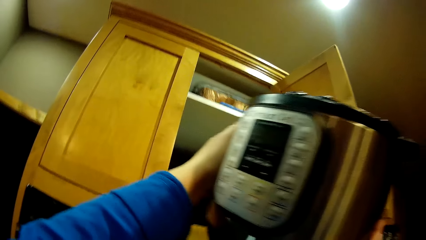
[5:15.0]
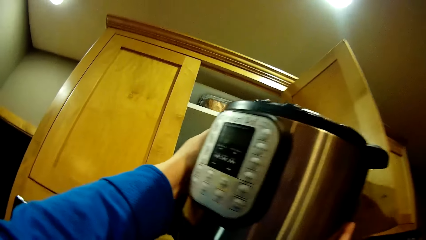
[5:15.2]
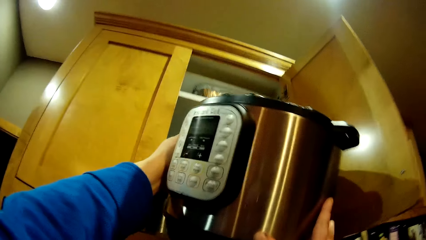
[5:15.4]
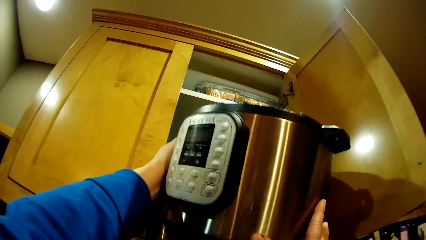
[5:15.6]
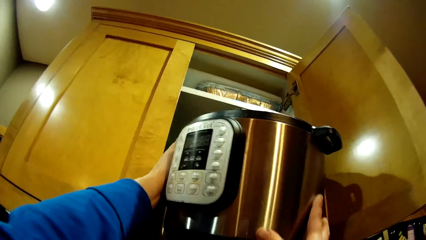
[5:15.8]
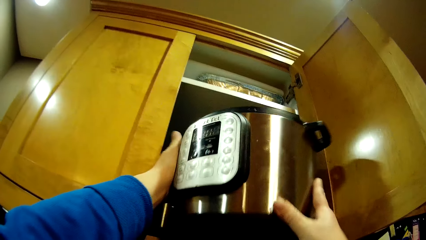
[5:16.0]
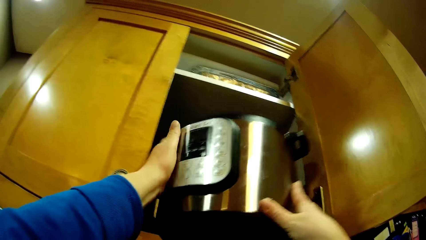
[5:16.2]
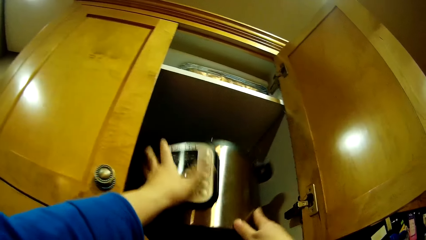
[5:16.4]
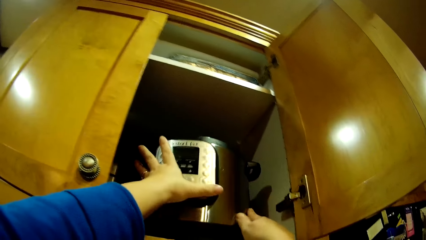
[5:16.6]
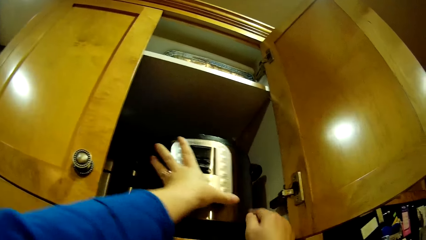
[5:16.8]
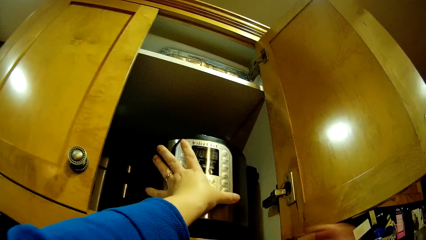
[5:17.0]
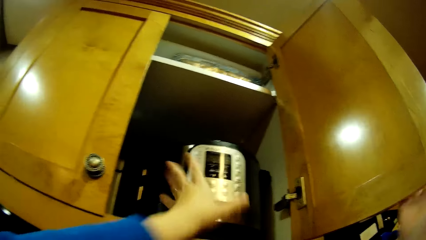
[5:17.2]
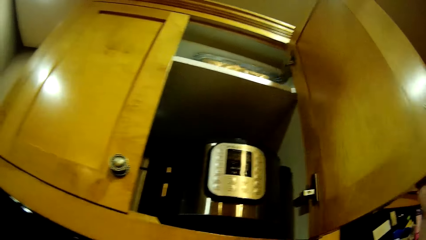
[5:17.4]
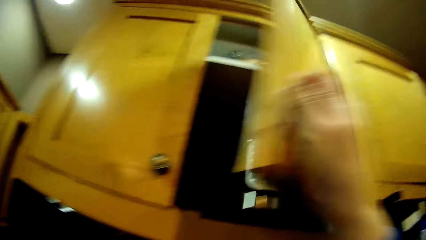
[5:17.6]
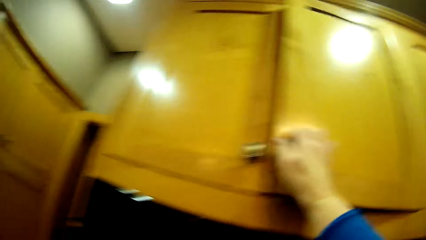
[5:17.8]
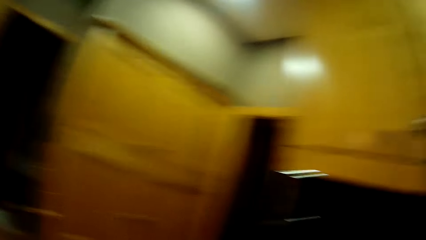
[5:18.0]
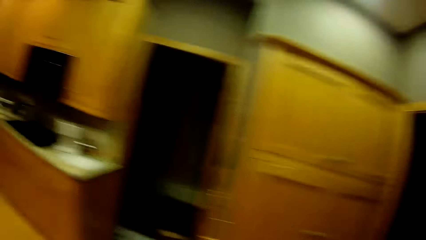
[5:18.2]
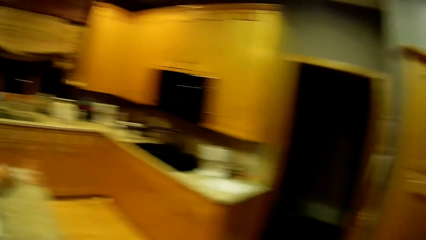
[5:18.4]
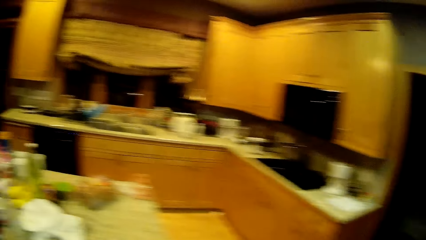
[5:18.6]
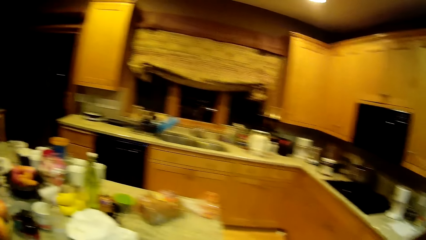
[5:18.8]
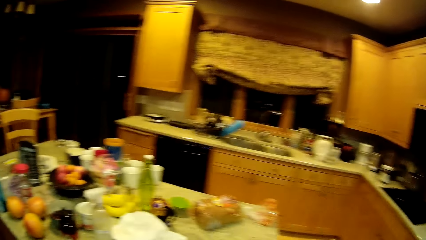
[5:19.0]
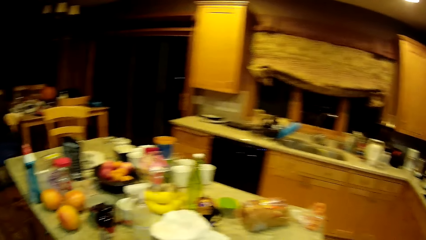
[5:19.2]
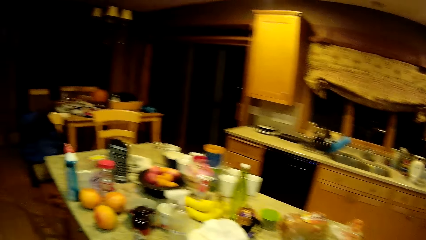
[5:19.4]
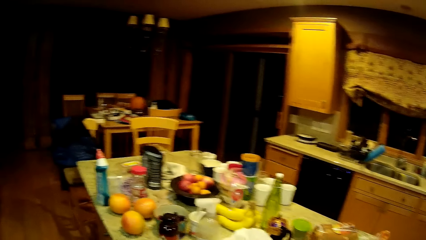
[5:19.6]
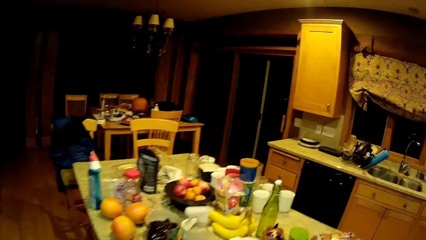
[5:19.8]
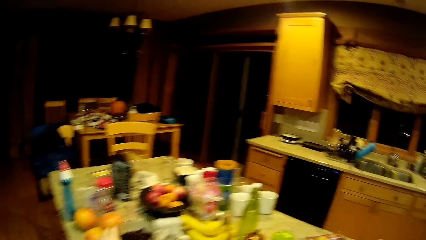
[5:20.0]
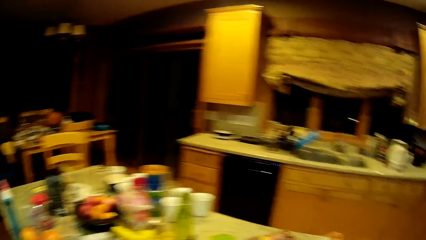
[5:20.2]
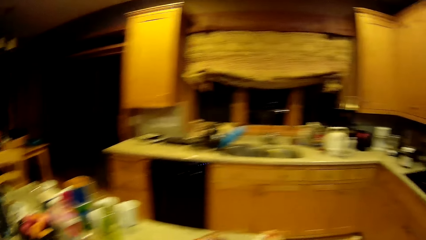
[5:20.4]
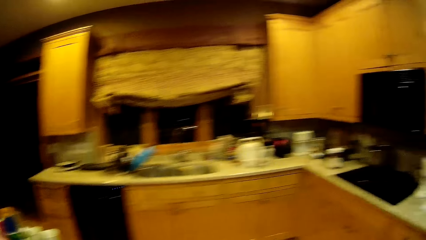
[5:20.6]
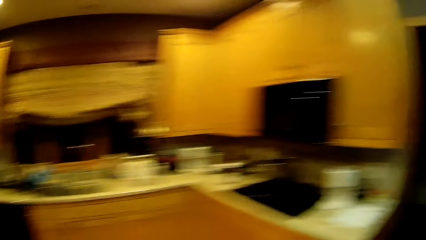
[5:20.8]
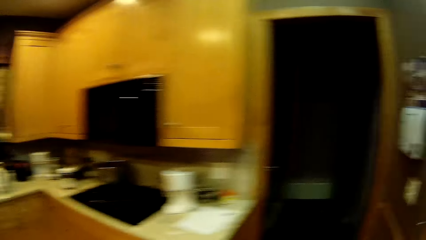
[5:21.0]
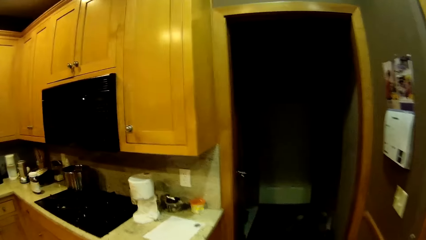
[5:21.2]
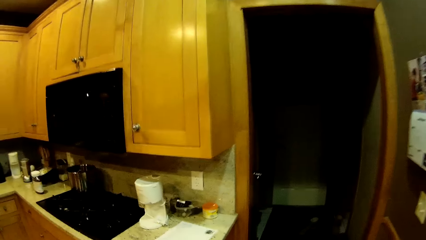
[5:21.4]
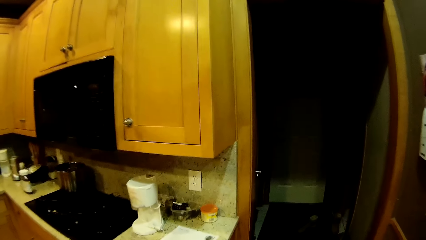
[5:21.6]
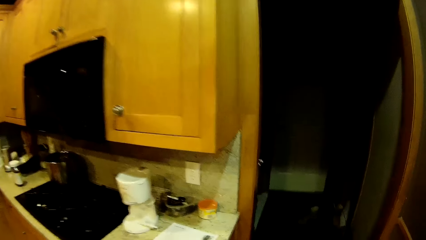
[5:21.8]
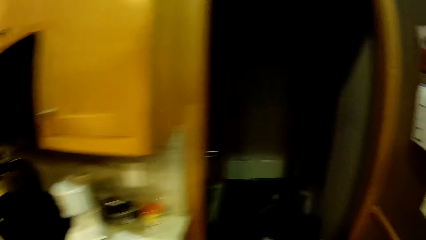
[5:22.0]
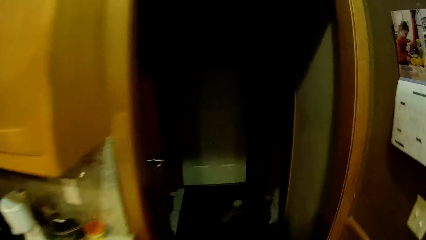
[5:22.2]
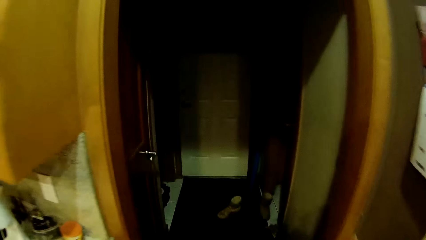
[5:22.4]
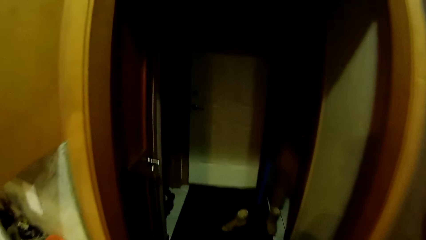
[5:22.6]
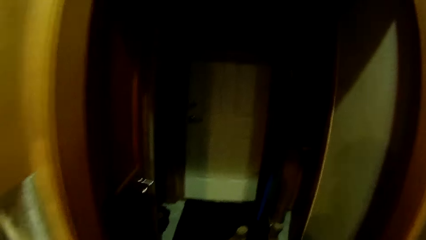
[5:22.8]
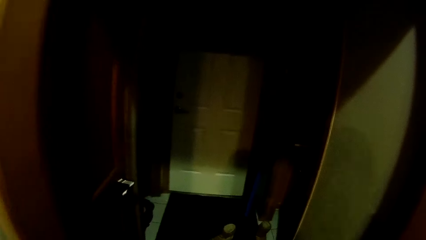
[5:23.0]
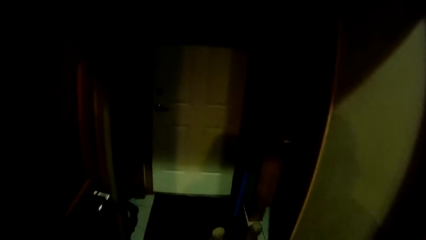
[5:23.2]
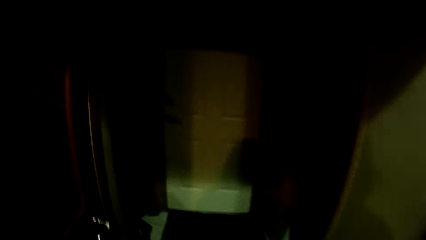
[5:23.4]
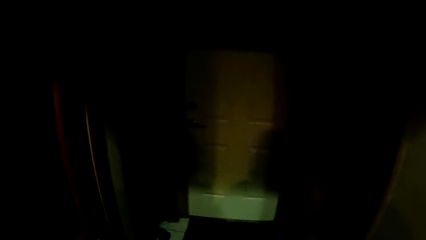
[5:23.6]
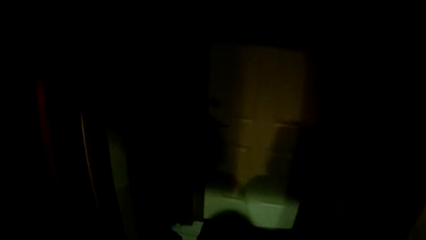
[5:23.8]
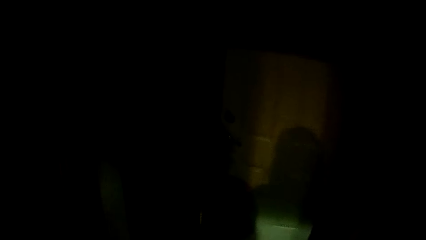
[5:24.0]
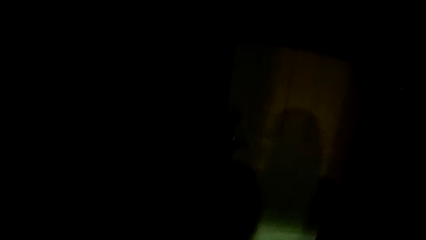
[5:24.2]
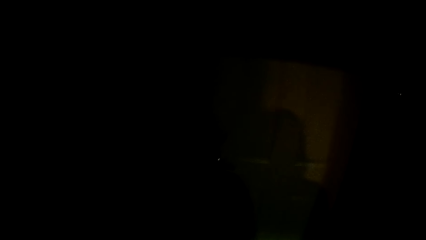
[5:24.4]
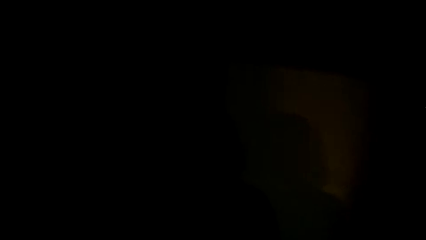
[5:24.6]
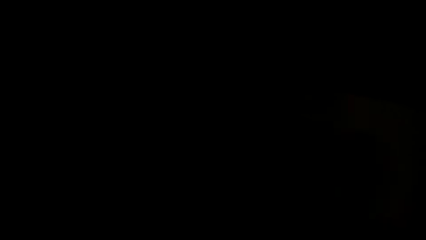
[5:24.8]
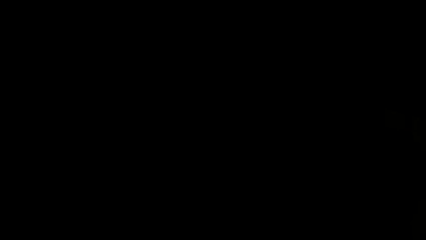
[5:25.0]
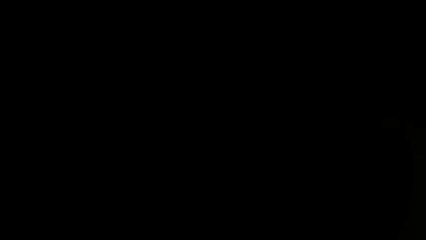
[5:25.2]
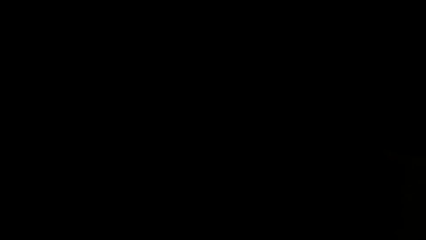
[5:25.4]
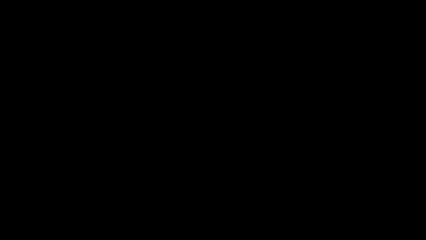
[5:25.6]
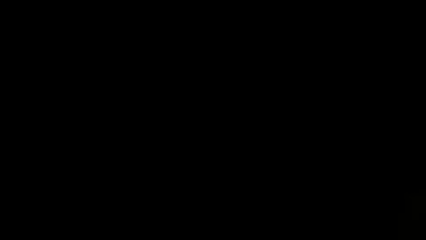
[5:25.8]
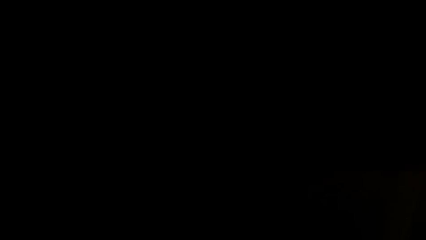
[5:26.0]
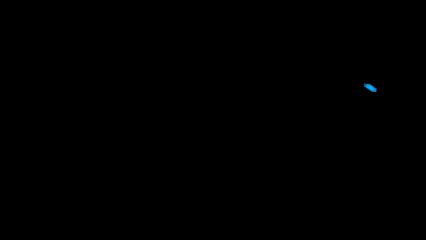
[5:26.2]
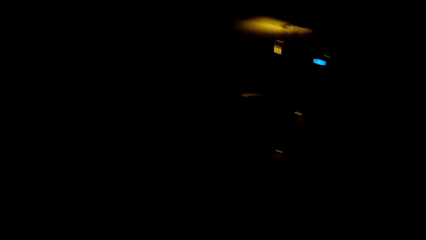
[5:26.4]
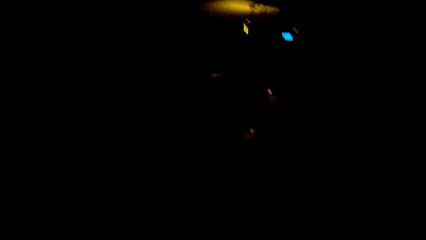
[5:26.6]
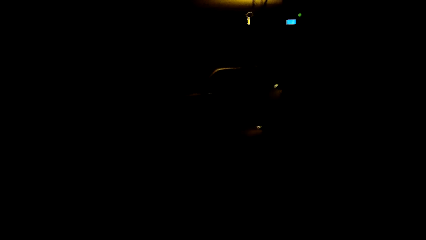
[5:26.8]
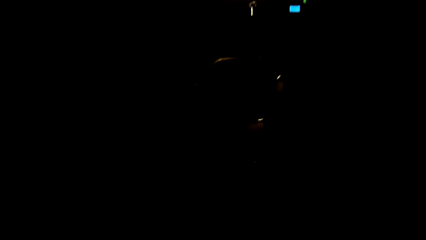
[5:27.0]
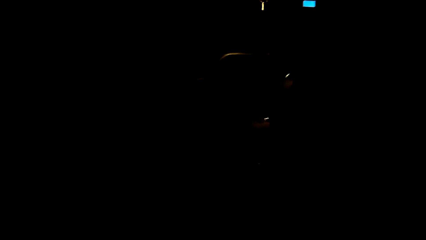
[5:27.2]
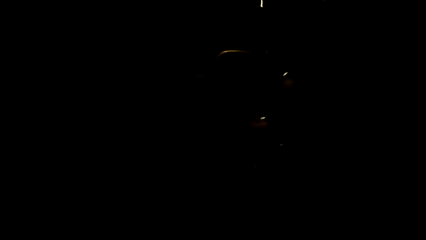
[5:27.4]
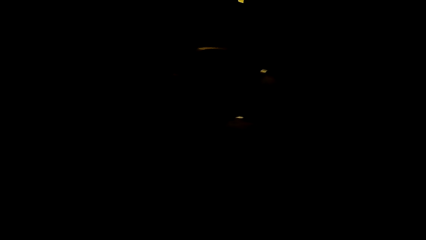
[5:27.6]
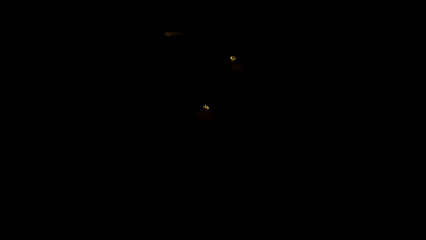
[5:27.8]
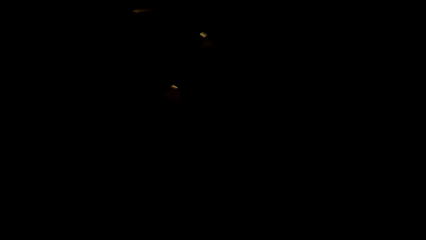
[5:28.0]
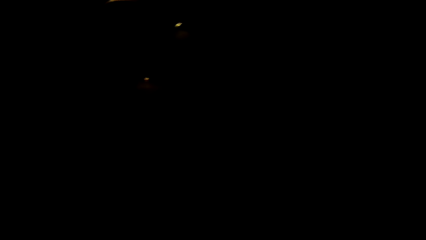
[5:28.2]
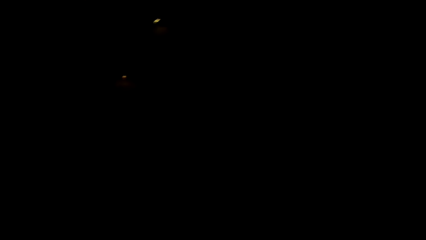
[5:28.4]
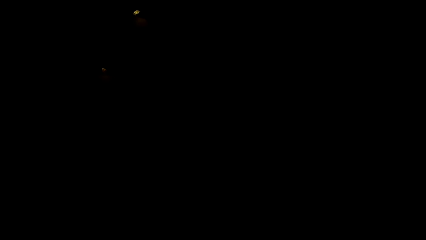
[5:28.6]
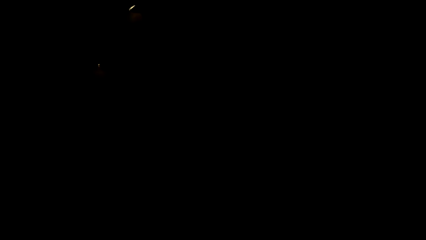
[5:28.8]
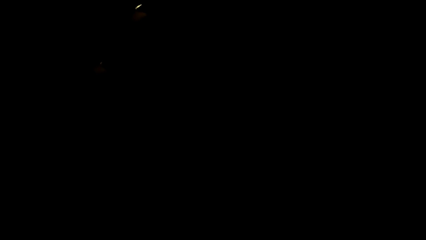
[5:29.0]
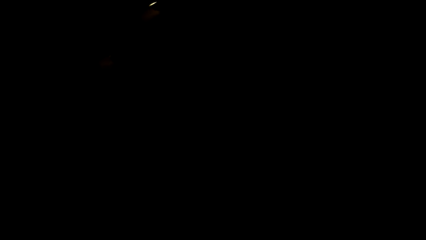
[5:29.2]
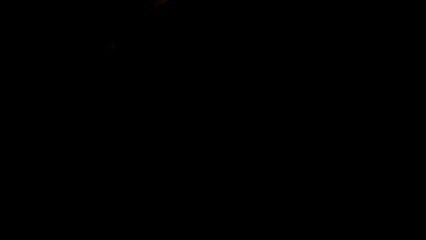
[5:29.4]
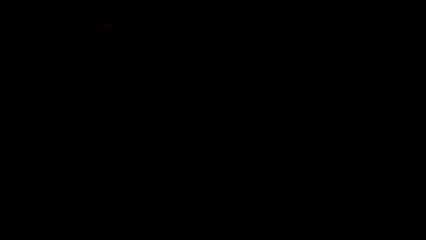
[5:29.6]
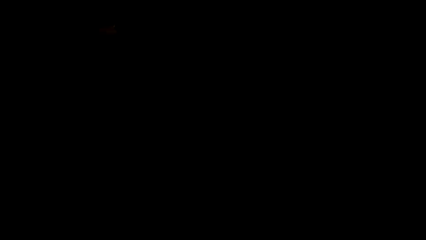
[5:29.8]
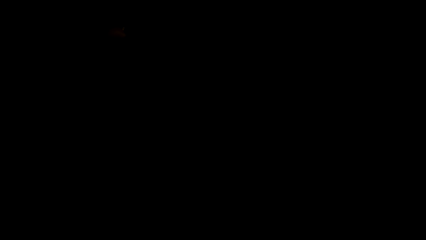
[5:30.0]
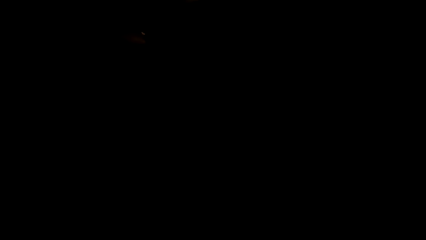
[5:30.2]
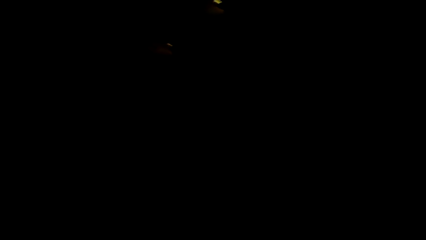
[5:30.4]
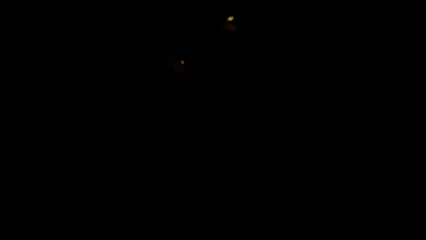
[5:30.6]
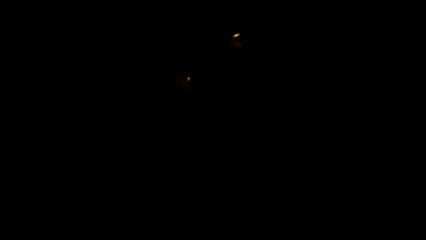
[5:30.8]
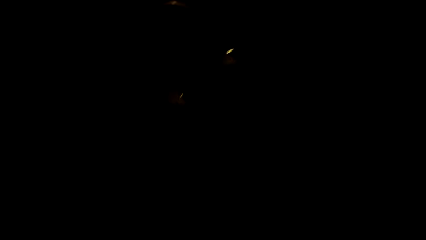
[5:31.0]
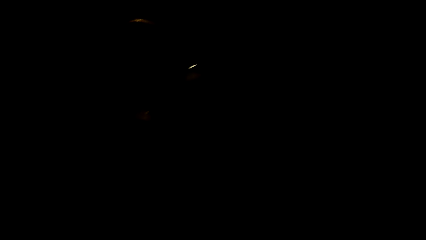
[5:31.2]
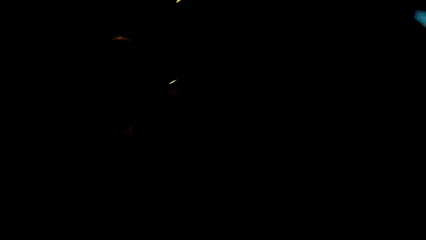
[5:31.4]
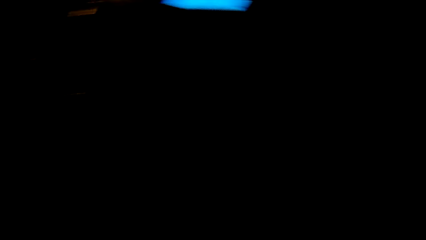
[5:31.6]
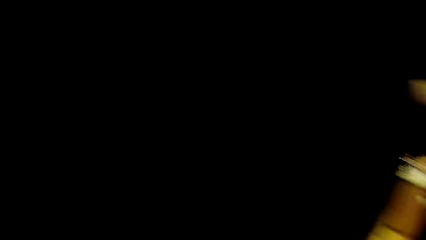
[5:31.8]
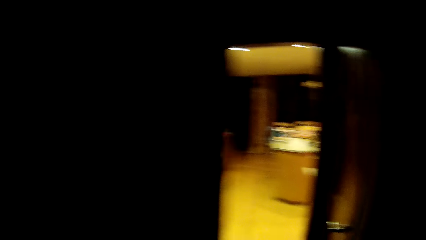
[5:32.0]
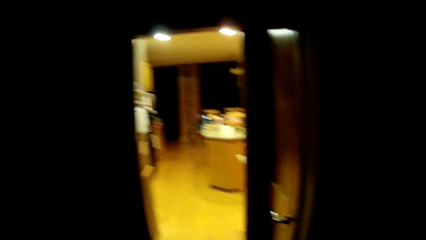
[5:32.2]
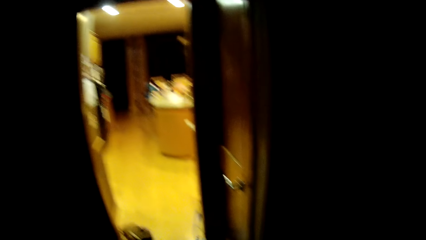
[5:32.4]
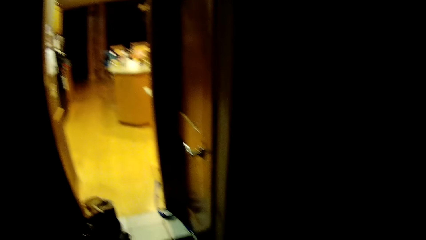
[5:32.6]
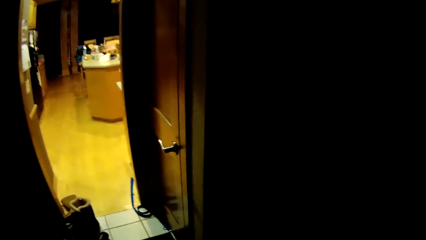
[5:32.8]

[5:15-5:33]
The camera wearer puts the rice cooker in the cabinet. He closes the cabinet in the room with his right hand. He walks in the kitchen.
